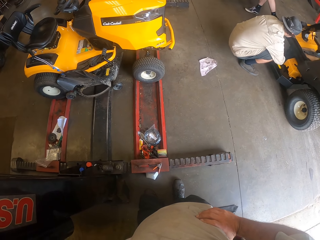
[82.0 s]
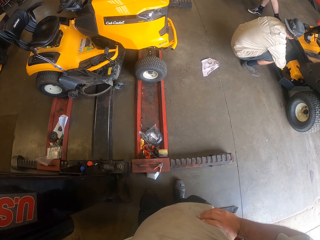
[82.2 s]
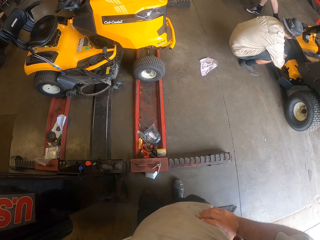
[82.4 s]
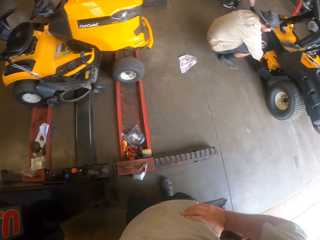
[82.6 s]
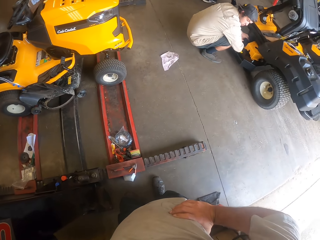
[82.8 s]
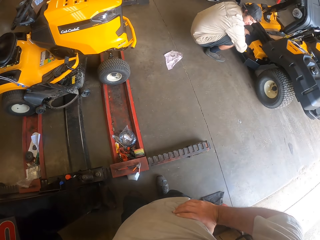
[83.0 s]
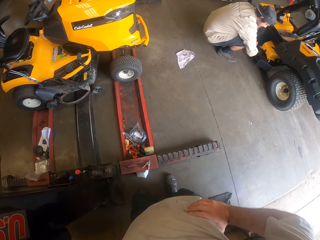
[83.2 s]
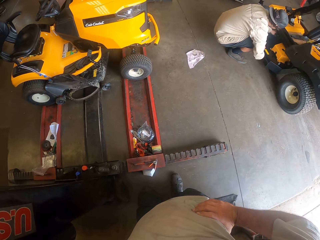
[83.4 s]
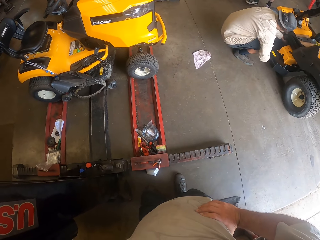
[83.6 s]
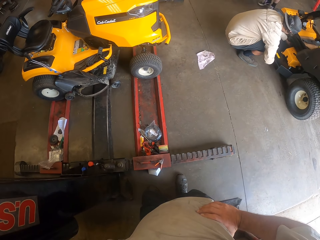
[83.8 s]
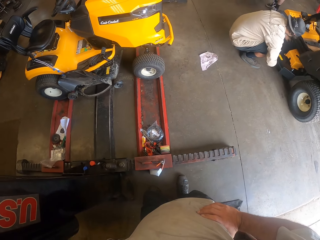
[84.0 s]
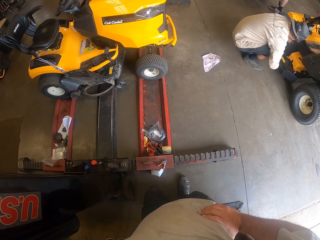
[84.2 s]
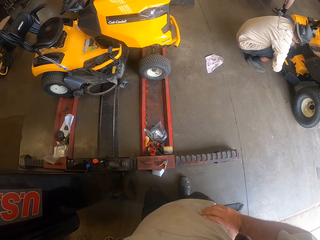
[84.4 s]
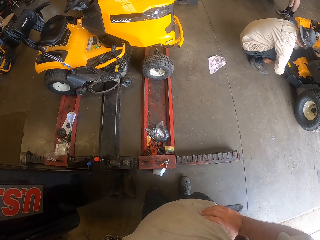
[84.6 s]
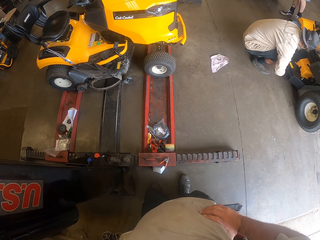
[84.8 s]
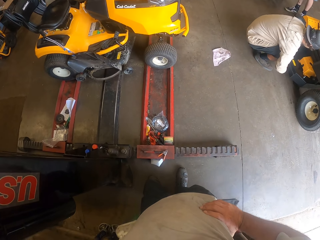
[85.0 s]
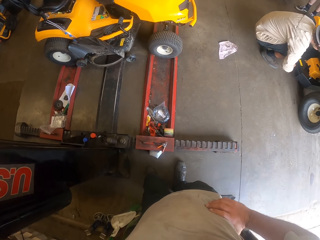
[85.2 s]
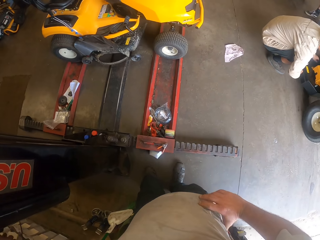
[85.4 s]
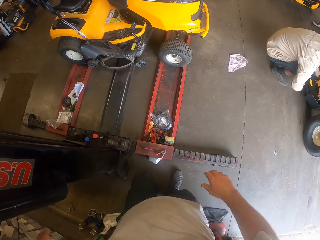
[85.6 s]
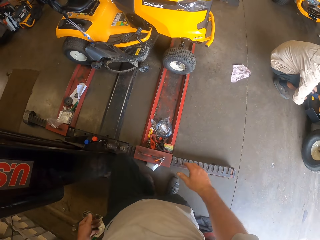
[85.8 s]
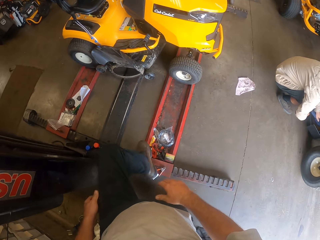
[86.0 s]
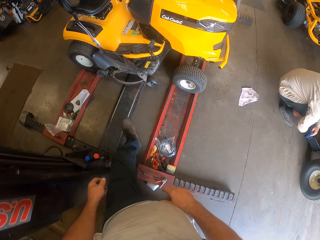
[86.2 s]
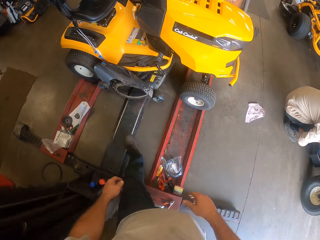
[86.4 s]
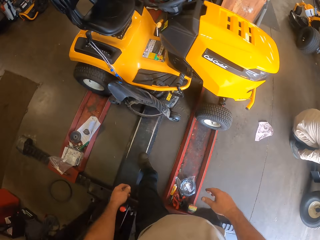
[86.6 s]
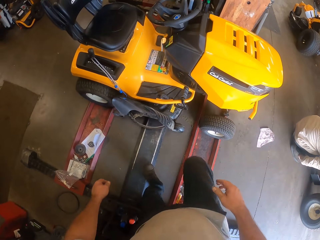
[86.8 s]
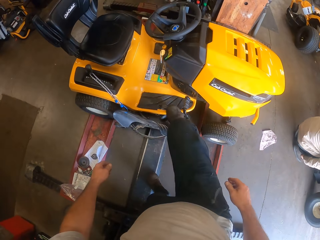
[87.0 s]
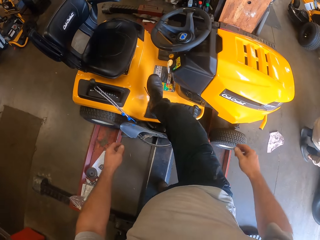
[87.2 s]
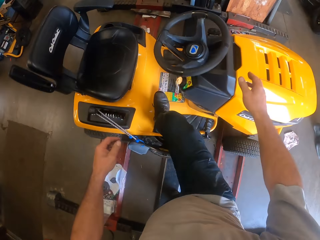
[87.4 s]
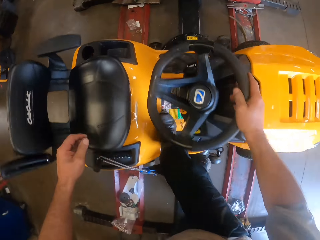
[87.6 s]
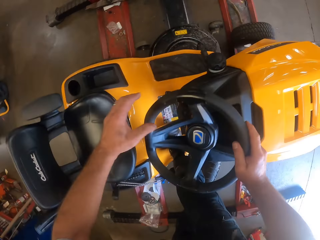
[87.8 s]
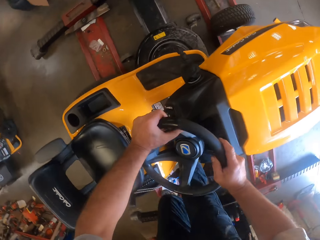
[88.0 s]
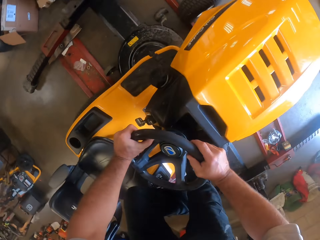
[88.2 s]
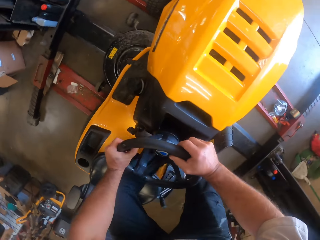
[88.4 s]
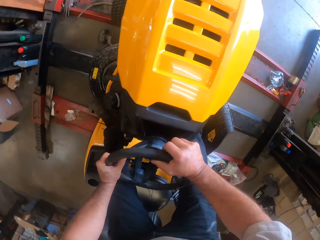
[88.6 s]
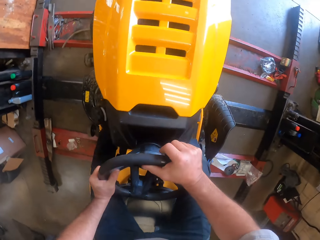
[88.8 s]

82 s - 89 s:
The camera wearer walks towards the lawn flite. They climb another lawn mower, step on the lawn flite, and hold the lawn flite steering.

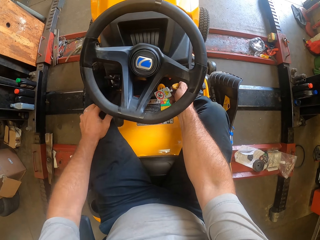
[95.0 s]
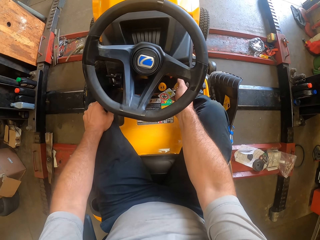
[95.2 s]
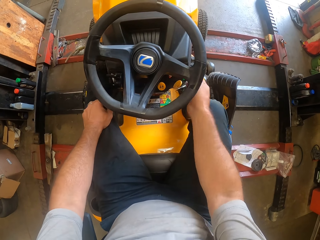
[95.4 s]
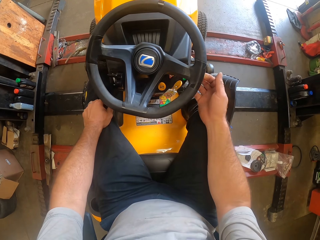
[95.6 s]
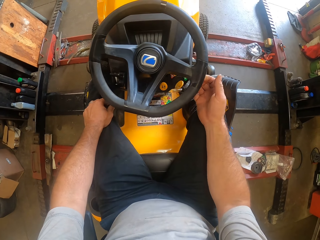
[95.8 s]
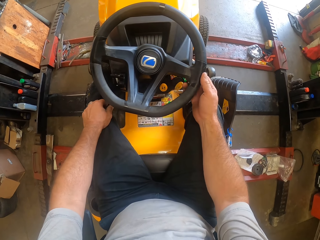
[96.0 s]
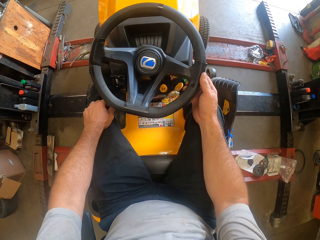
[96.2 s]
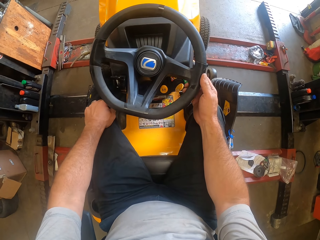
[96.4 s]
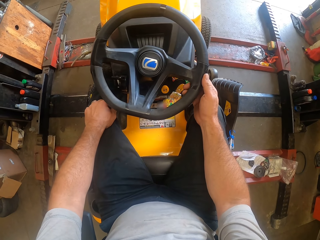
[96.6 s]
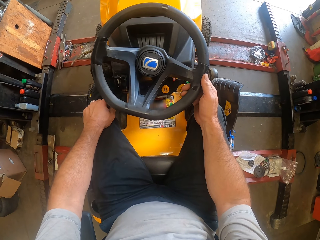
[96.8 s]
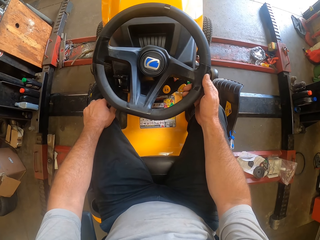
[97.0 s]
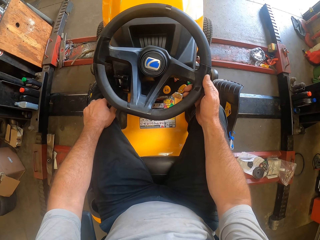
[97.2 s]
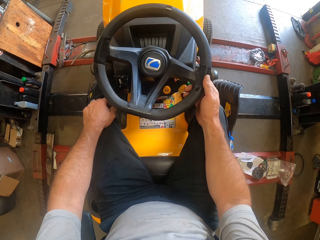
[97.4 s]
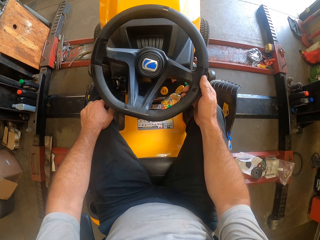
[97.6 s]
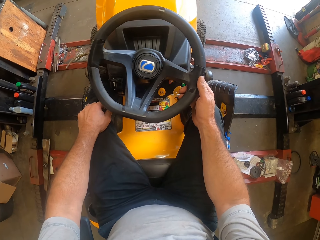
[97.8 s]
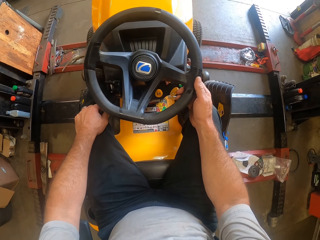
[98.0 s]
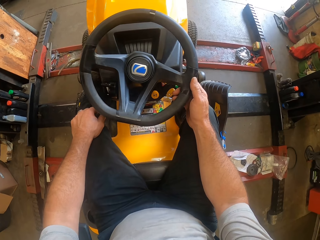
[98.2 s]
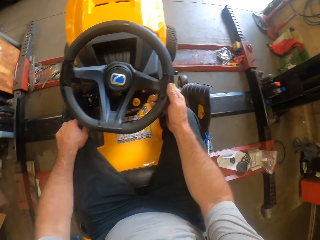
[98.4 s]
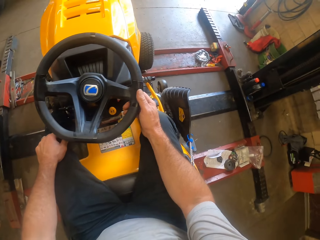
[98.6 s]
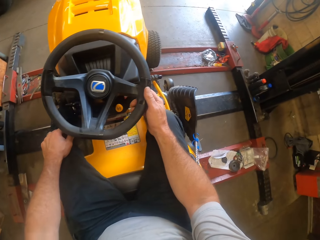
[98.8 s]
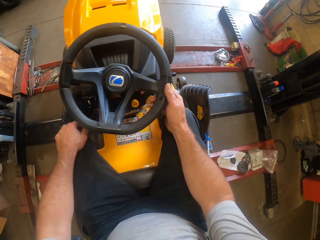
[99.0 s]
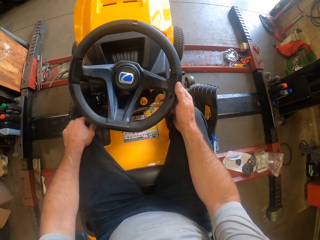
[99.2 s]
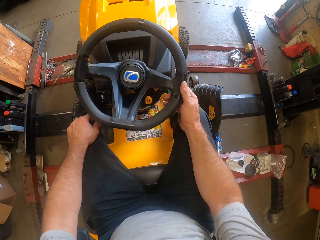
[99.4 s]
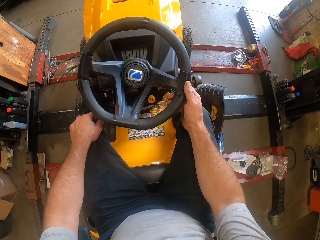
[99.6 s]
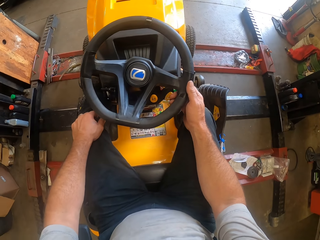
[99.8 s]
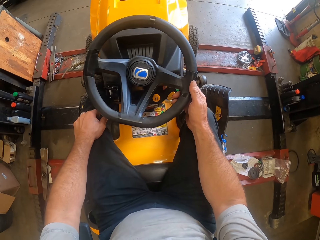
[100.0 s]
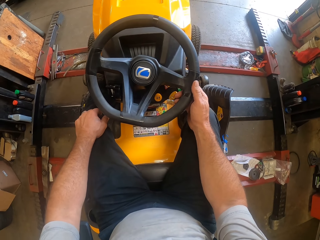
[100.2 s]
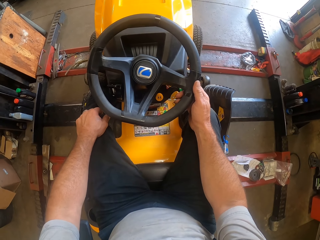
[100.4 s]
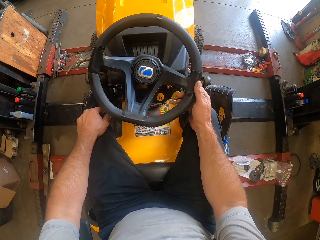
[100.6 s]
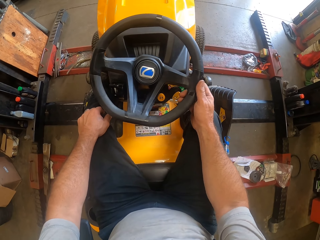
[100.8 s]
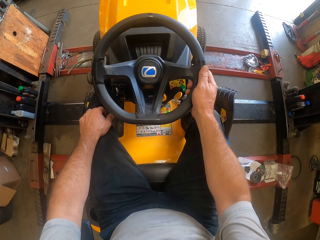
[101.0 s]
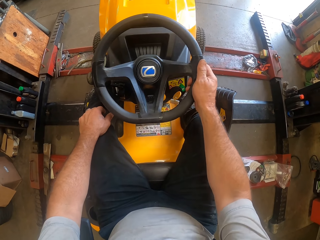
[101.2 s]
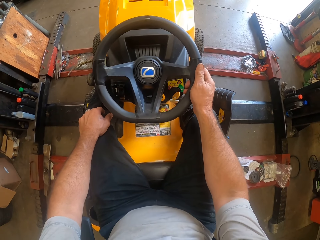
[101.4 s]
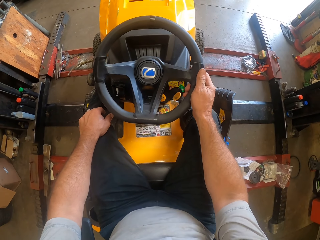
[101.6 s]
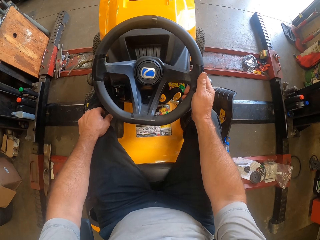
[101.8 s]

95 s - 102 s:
The camera wearer touches the lawn flite steering. He turns the steering wheel of the other lawn mower with his right hand.

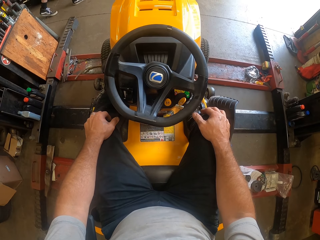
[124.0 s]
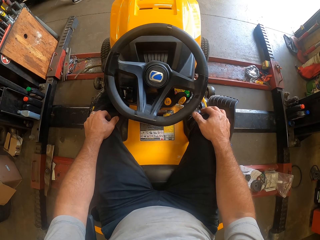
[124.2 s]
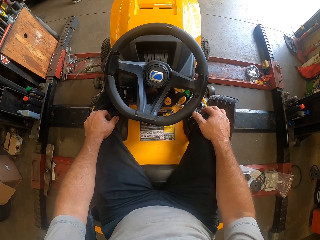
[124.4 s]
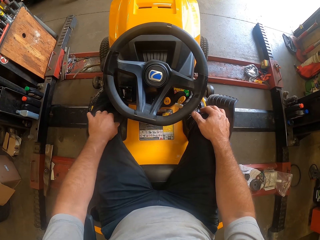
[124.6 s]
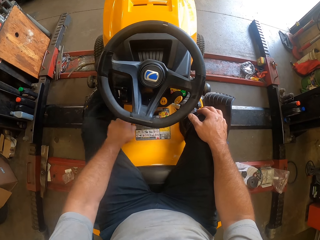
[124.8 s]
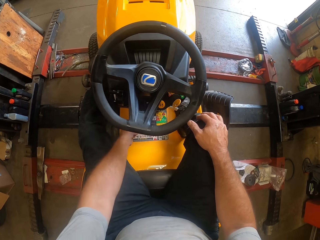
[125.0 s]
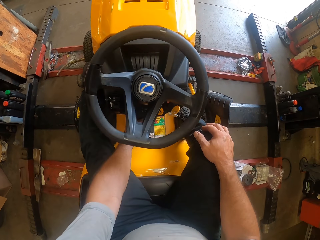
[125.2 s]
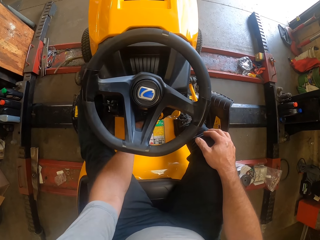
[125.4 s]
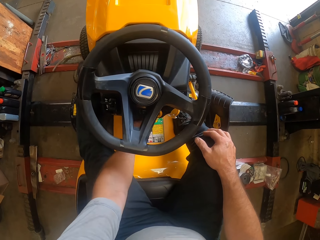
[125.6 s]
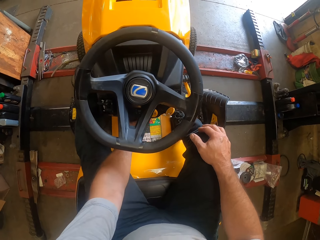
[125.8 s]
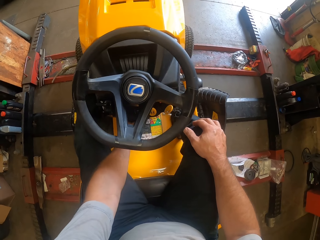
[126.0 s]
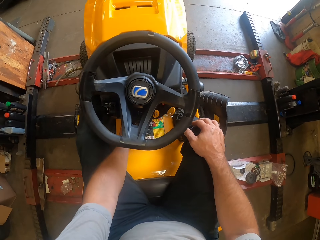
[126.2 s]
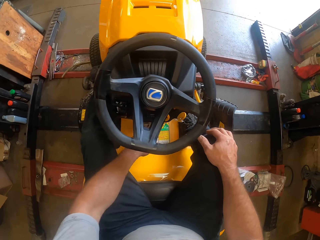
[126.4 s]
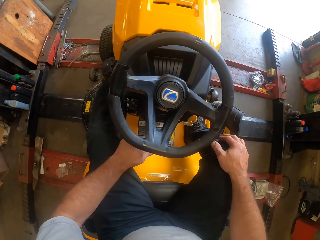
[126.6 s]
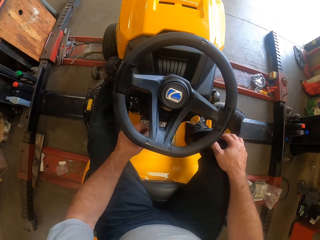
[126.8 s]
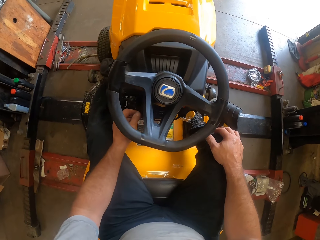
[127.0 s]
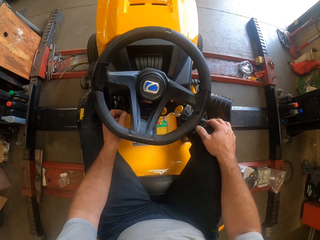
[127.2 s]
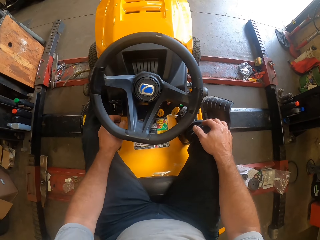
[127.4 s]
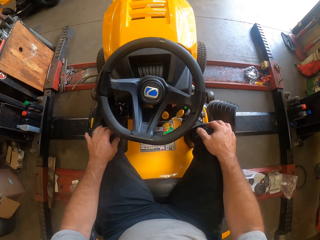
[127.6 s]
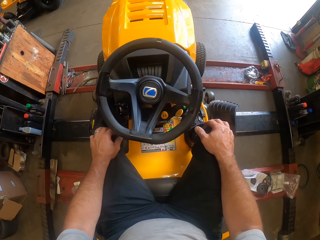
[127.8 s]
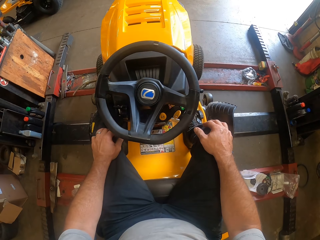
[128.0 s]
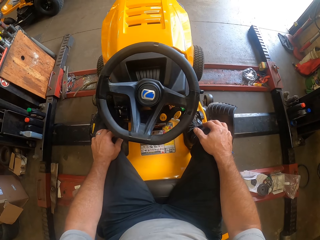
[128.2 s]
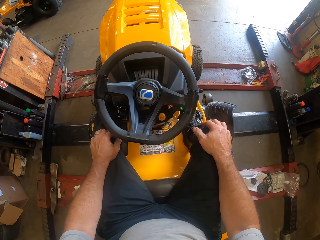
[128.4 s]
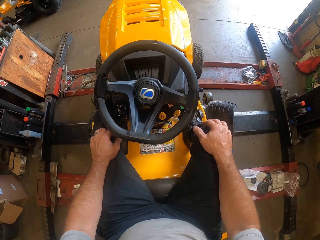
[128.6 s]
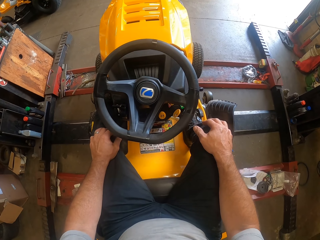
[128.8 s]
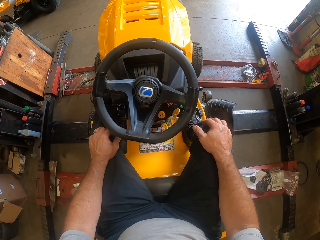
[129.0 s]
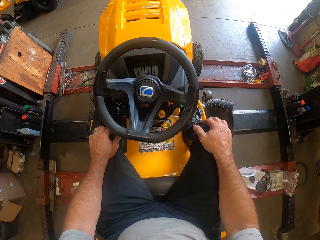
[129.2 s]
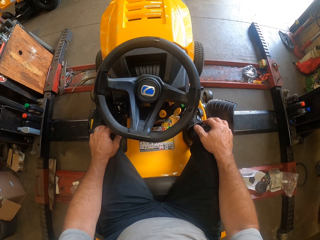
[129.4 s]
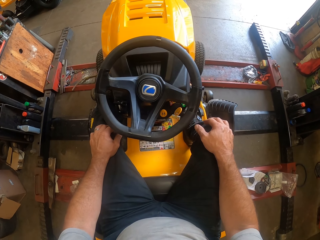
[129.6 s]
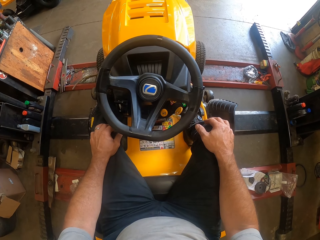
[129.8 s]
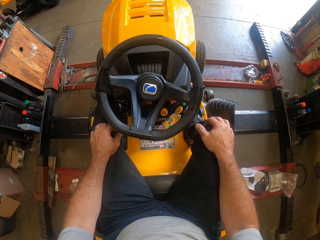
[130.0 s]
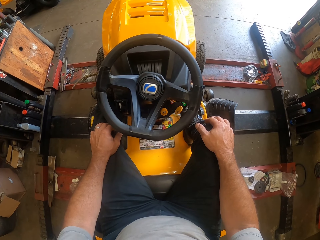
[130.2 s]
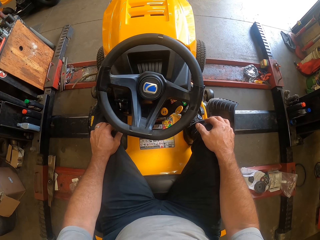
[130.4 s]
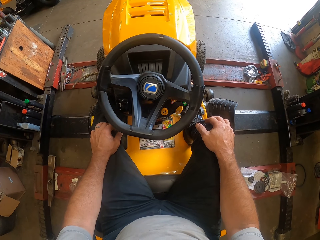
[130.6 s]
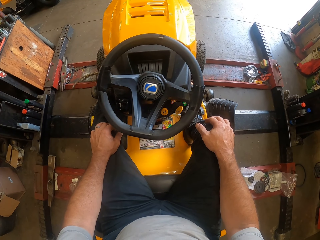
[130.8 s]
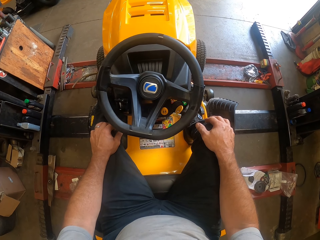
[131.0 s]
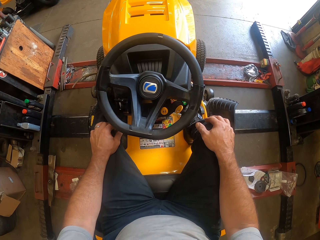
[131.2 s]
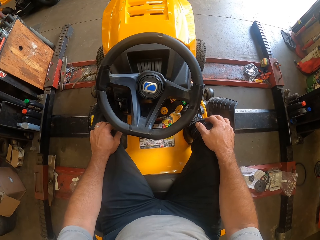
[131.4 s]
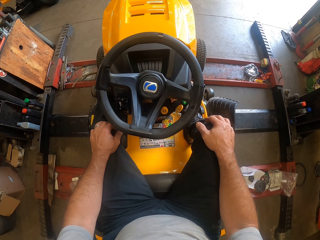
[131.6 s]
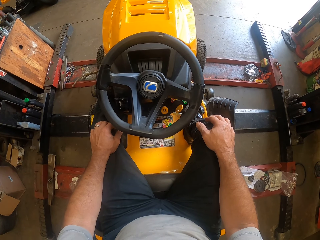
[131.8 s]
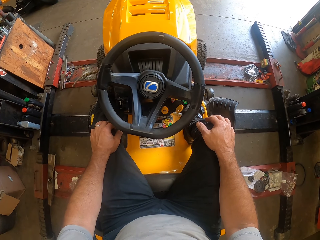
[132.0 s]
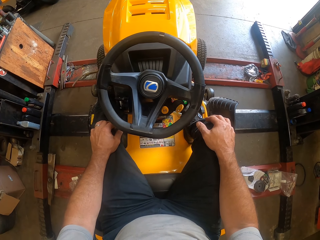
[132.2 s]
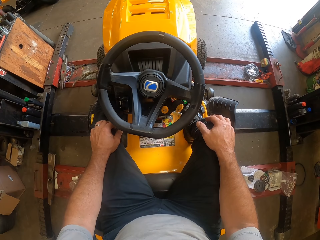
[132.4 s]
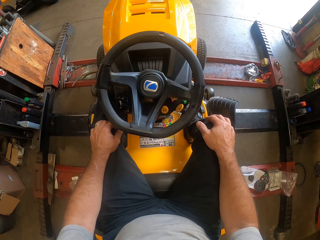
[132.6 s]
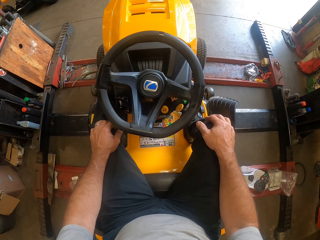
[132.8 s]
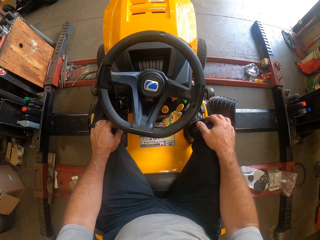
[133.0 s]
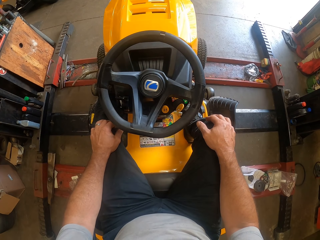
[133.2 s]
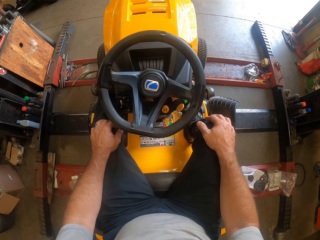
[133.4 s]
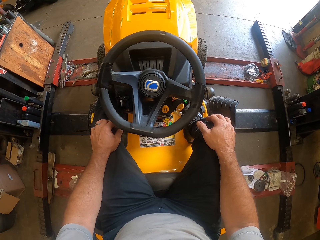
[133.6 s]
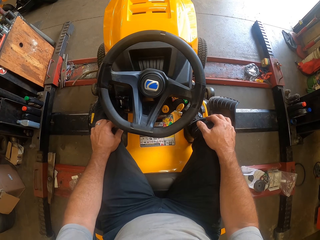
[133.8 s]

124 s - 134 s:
The camera wearer operates the other lawn mower with his left hand. He touches below the lawn flite steering and puts his hand on the knee.
